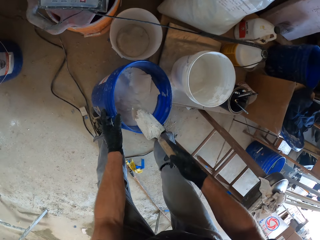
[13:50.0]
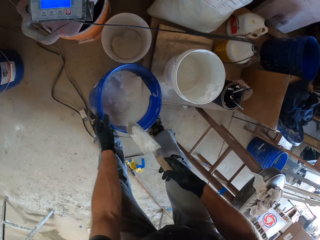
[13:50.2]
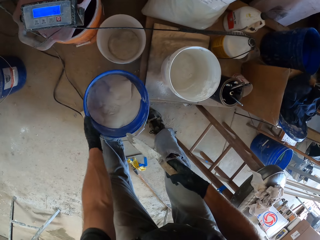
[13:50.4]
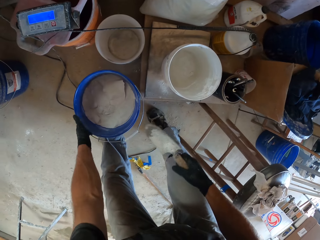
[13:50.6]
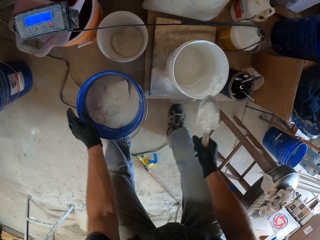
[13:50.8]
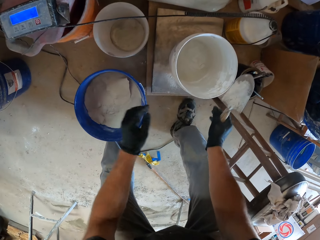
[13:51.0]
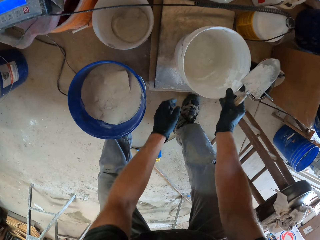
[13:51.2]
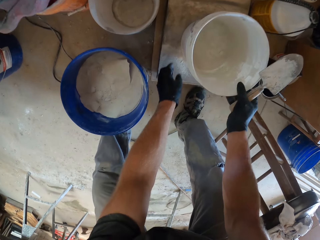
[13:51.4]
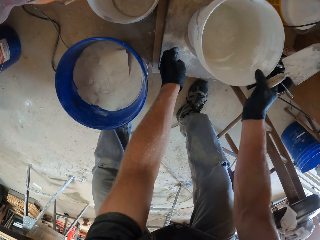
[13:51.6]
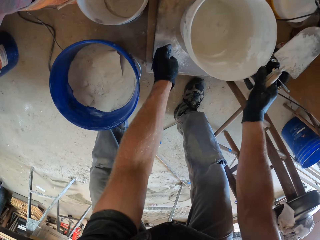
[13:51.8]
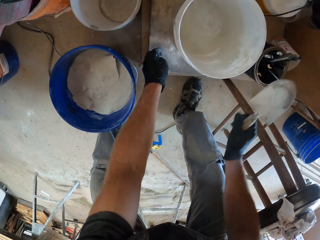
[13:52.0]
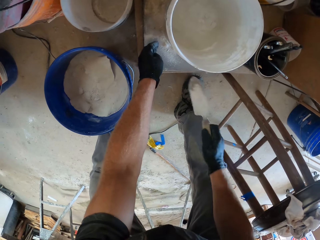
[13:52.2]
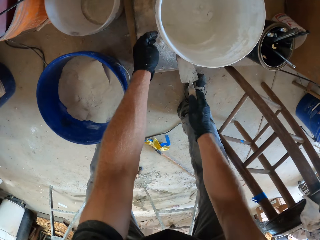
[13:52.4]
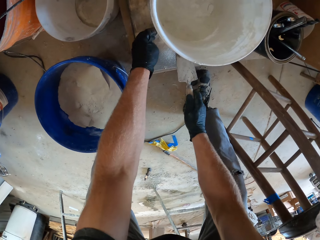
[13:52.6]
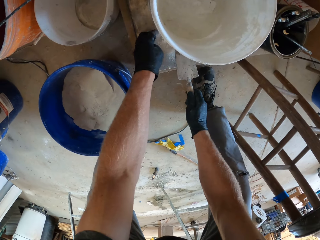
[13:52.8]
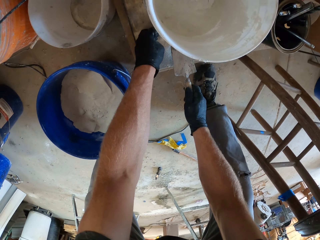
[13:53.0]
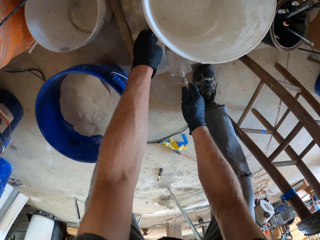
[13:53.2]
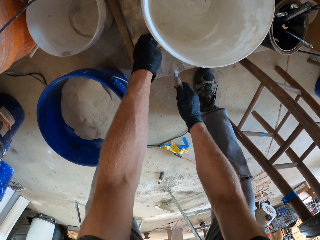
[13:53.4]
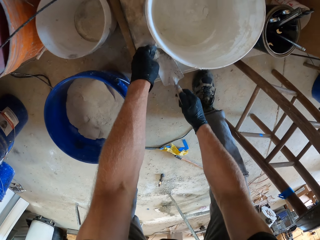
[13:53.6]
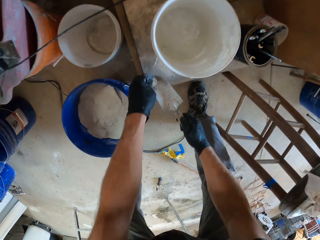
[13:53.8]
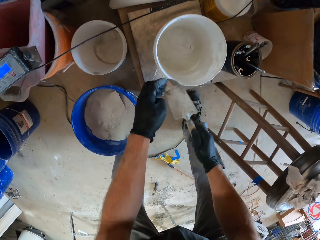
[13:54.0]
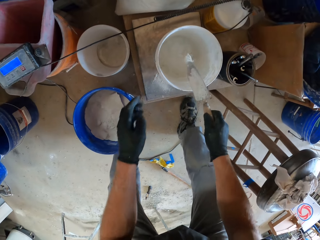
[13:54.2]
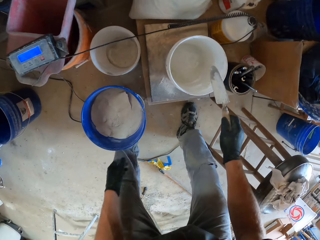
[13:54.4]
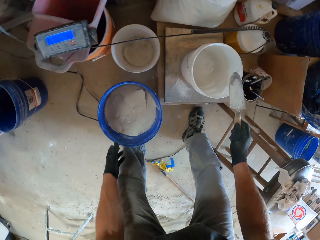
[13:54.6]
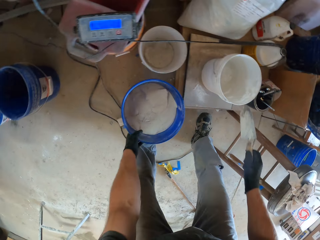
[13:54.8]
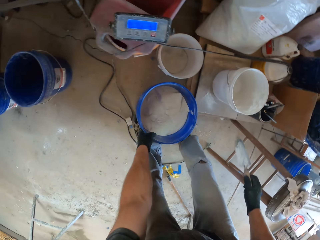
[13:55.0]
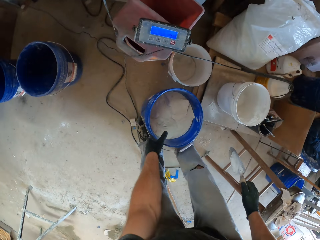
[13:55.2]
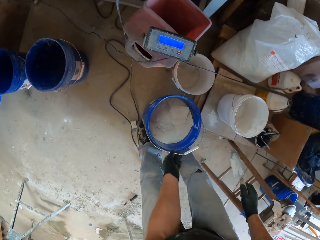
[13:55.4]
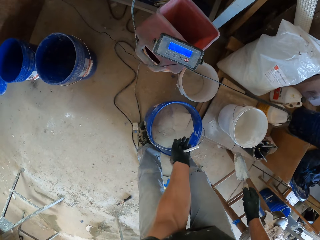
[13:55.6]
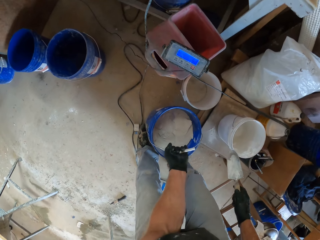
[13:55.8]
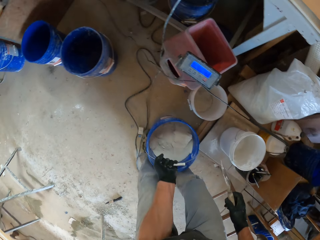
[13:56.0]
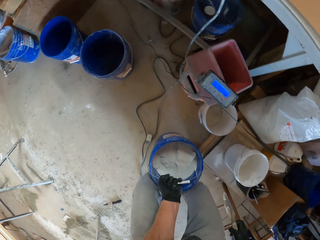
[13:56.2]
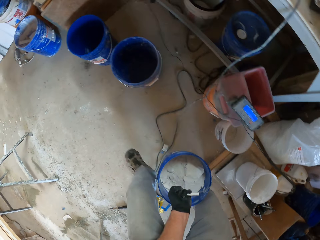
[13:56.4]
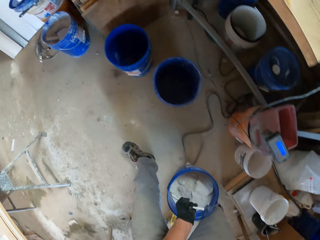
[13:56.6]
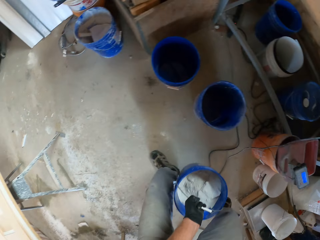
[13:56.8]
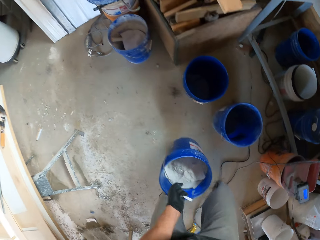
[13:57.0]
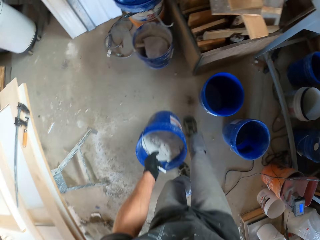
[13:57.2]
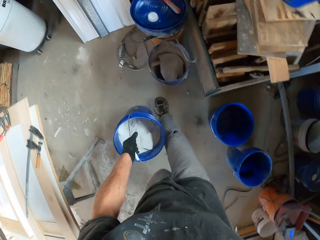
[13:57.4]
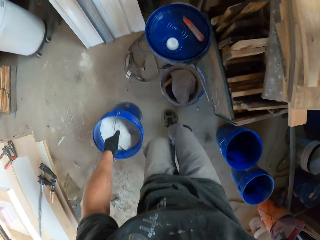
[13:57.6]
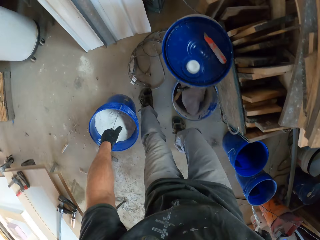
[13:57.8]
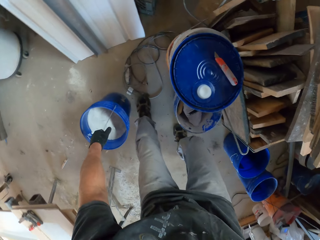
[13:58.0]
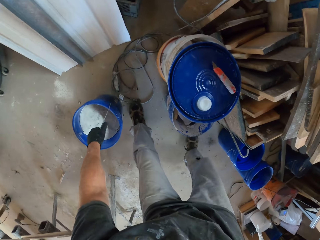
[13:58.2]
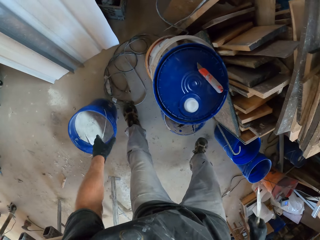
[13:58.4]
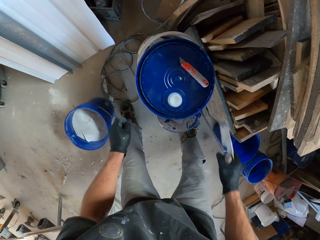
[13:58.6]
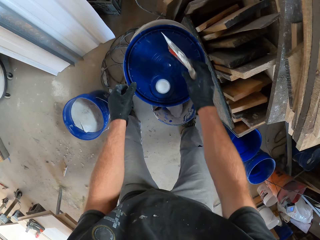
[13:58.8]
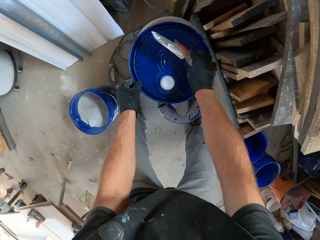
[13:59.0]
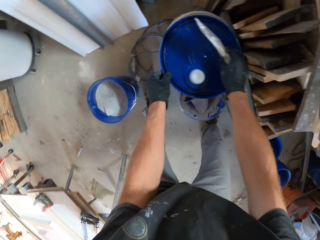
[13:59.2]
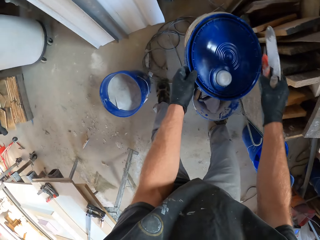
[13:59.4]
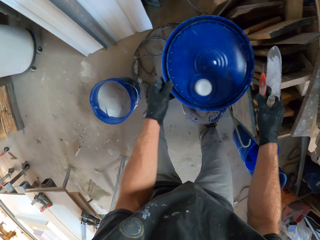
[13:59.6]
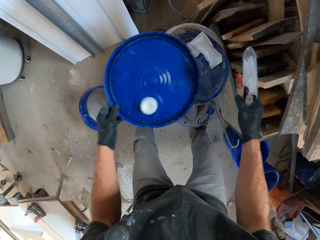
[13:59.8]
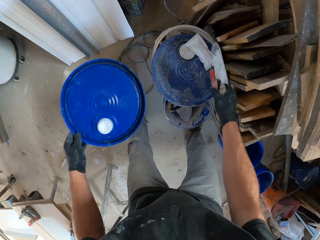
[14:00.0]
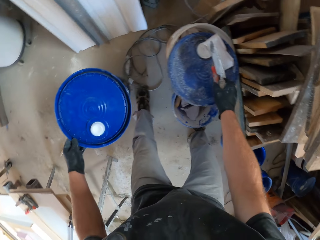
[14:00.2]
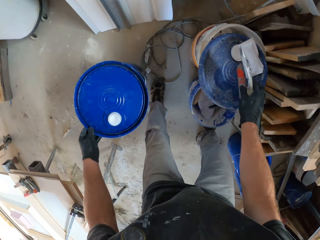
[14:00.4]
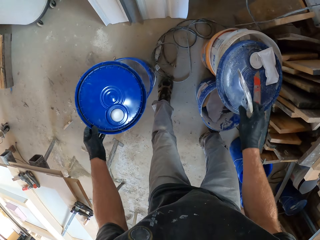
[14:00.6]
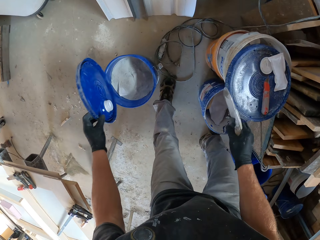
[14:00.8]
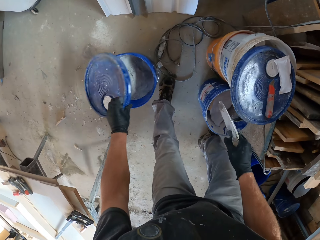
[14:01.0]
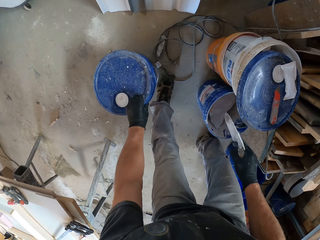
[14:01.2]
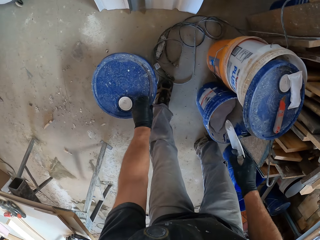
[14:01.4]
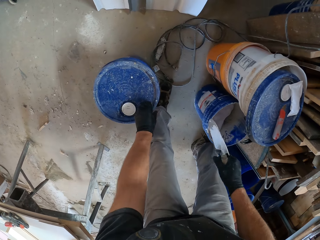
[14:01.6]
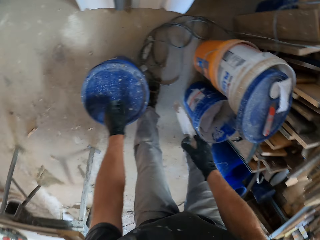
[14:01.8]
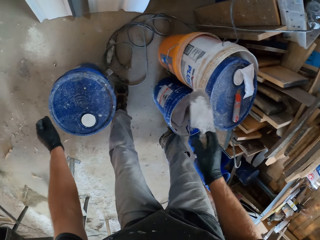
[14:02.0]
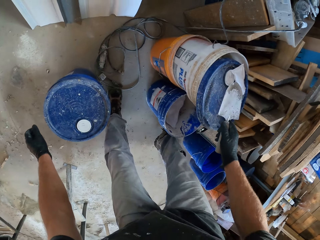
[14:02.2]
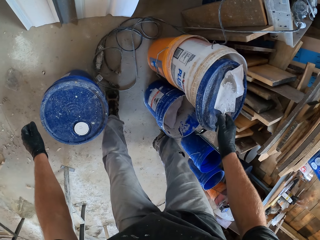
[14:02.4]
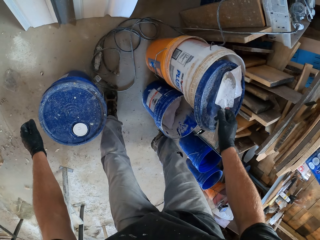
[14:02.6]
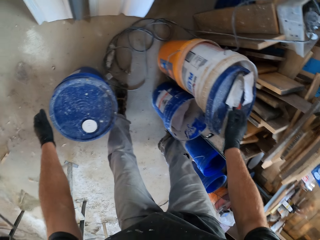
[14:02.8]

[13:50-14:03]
The camera wearer puts the blue bucket on the floor. He holds the white bucket with his right hand with the hand trowel. He takes his right hand off the white bucket with the hand trowel. He picks up the white solid with the trowel. He packs some white cement from a wooden frame with the hand trowel into the white bucket. He carries the blue bucket with his left hand. He picks up the bucket. He walks towards another bucket with the blue bucket in his left hand. He drops the blue bucket on the floor. He picks up the tool. He picks up a lid on the bucket with his left hand. He drops the tool. He covers the blue bucket with the lid. He puts the trowel on the lid.

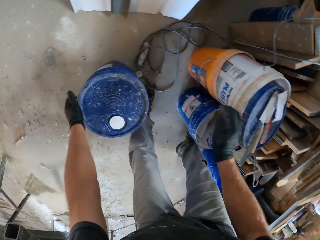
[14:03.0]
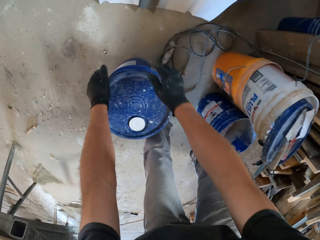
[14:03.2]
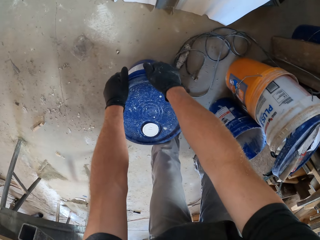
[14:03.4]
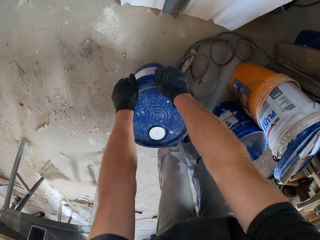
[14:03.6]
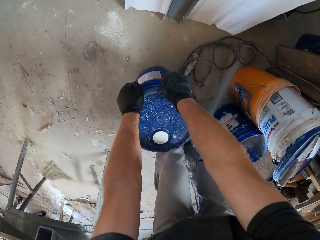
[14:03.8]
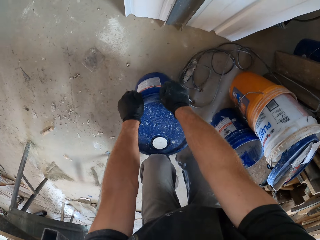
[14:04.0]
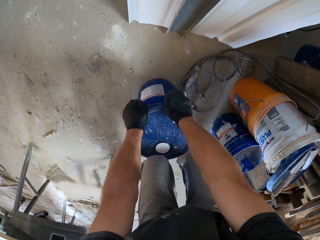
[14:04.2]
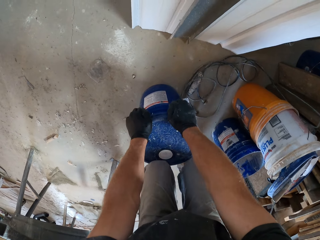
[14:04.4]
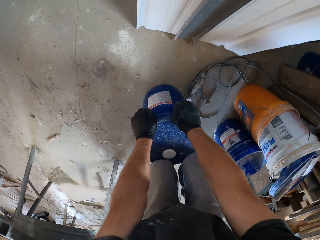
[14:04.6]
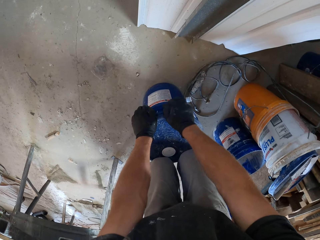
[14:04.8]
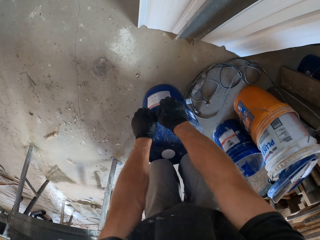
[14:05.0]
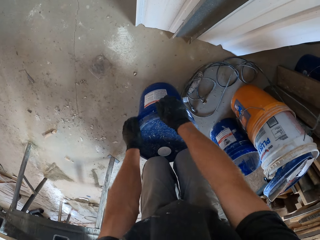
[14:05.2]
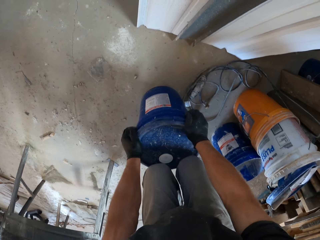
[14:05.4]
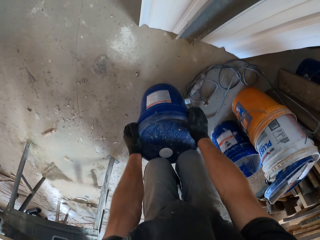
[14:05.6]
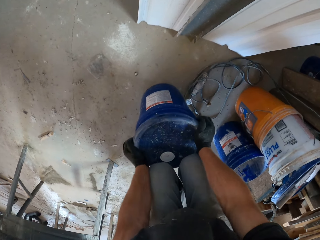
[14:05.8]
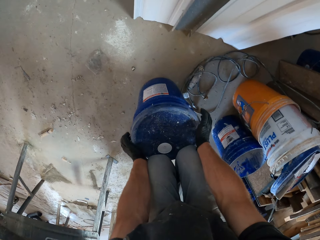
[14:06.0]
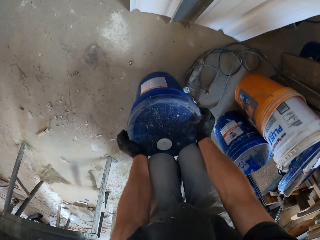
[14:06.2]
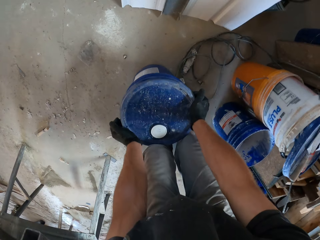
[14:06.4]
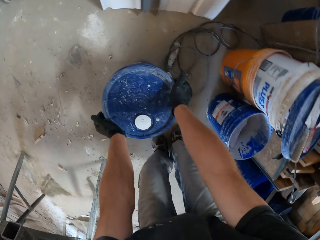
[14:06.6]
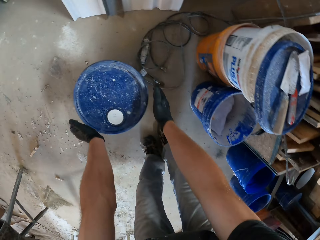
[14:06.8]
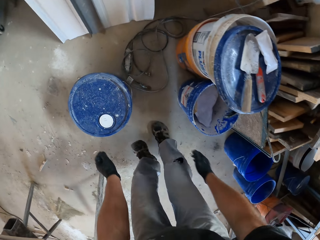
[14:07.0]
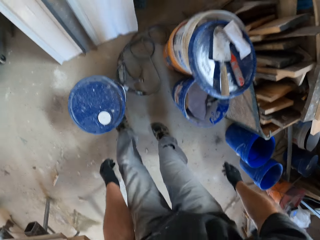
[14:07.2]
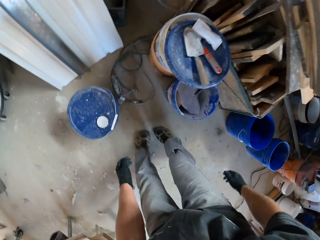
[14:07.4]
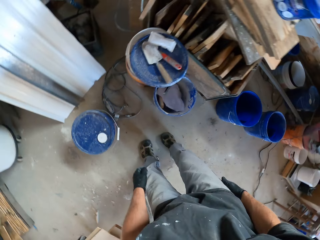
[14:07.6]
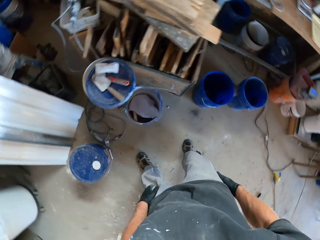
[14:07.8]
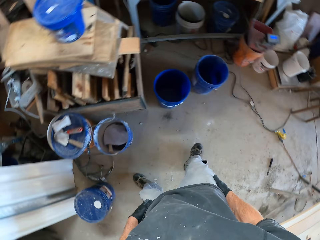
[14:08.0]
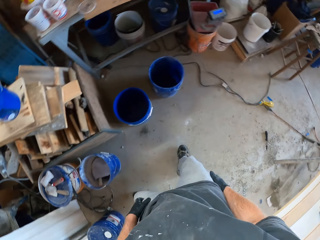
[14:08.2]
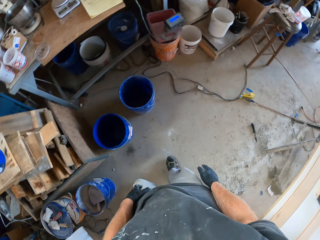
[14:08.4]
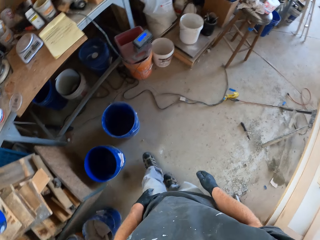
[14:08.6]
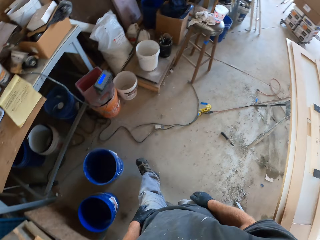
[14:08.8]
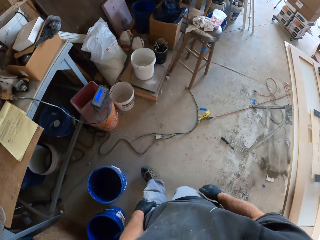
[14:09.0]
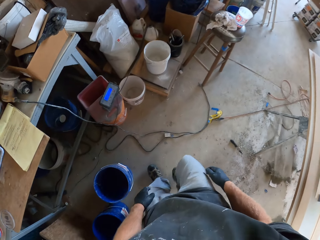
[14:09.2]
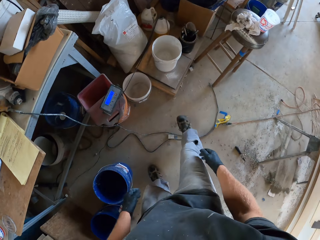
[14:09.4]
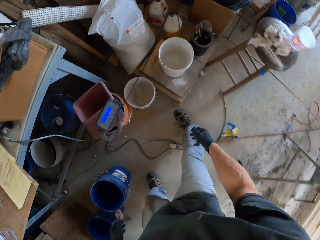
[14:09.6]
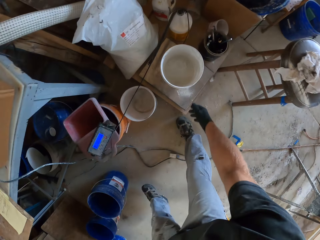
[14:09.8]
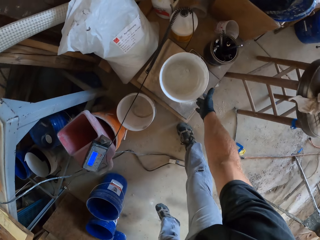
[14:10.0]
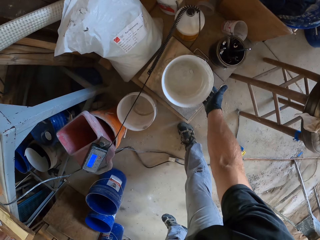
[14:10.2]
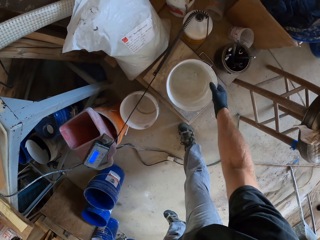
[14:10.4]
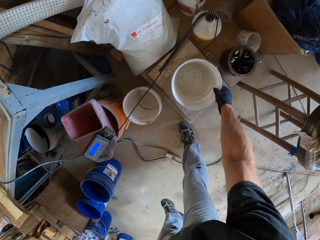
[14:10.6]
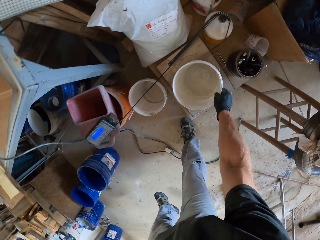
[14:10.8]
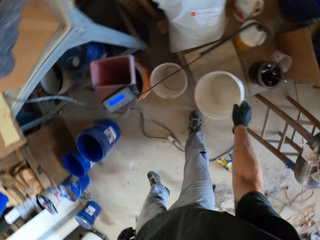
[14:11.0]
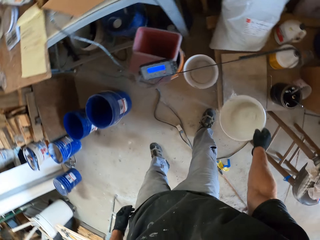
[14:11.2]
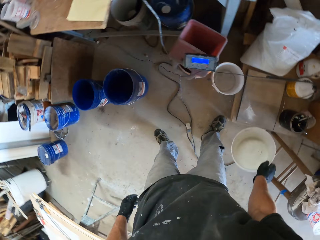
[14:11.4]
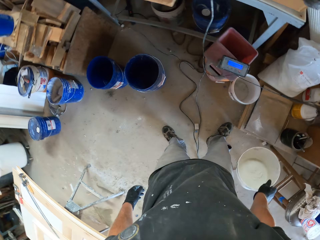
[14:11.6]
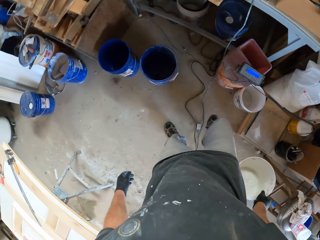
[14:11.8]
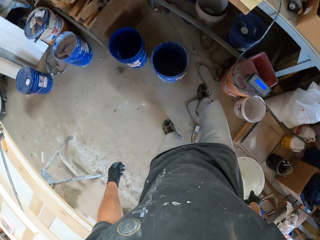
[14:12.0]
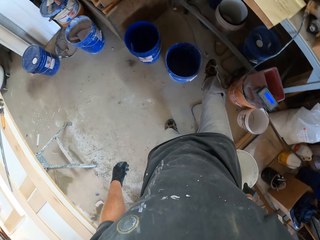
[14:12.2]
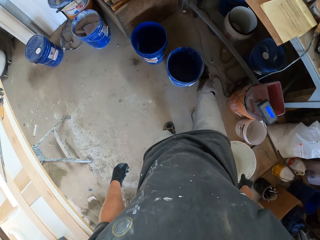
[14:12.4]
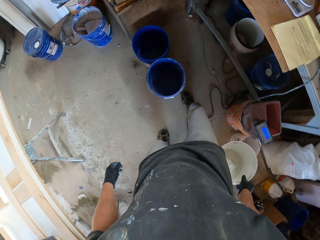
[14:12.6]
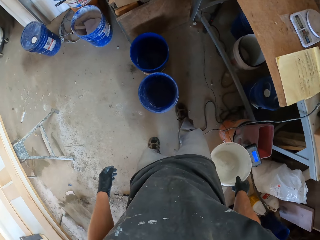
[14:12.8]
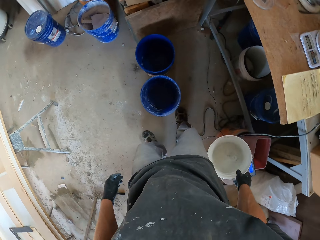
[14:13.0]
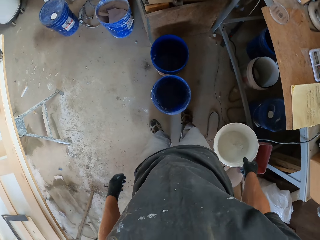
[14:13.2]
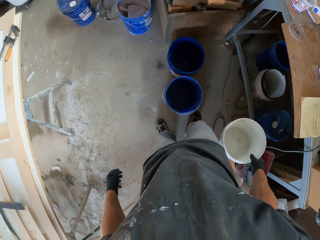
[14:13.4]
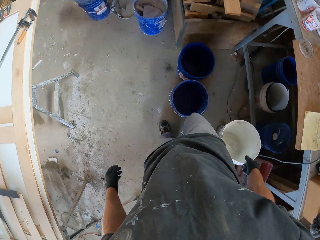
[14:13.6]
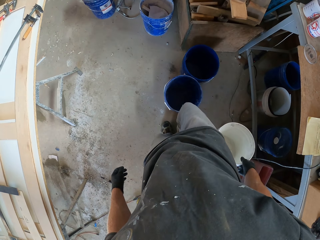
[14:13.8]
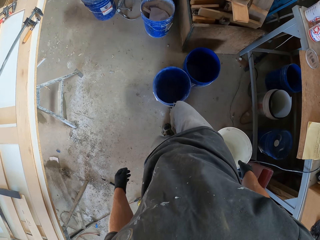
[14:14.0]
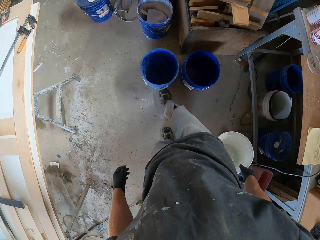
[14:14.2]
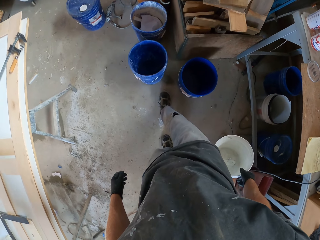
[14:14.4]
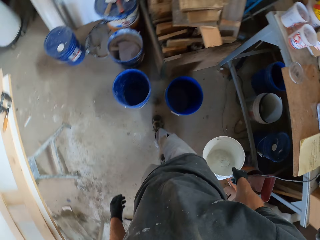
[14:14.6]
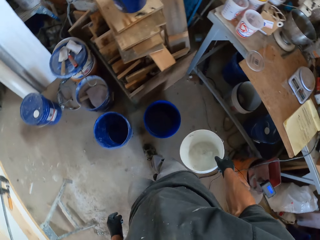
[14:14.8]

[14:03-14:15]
The camera wearer presses the lid on the blue bucket. He kicks the blue bucket with his left leg. He walks towards the white bucket. He picks up the white bucket from a wooden frame with his right hand. He moves another blue bucket with his right leg.
